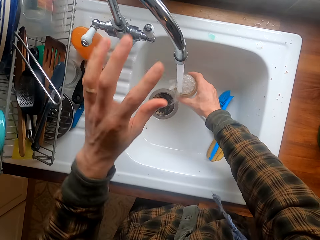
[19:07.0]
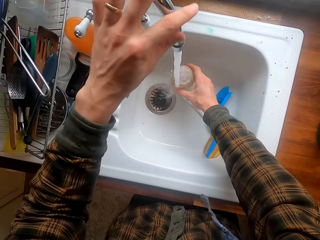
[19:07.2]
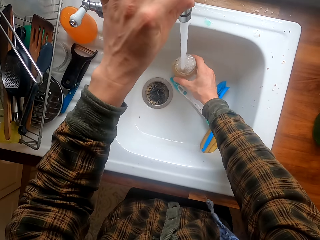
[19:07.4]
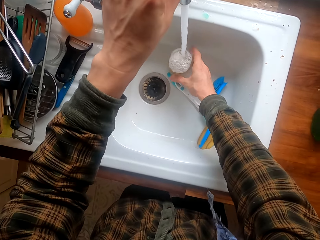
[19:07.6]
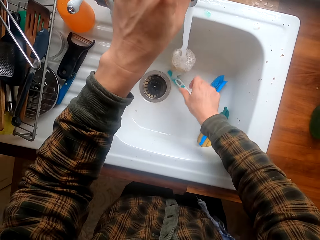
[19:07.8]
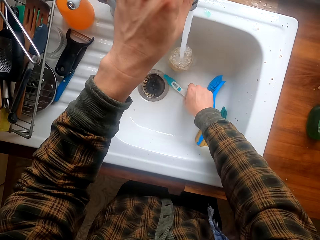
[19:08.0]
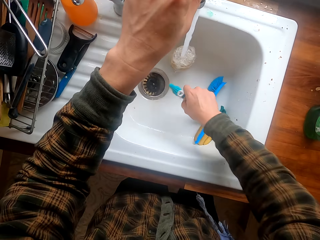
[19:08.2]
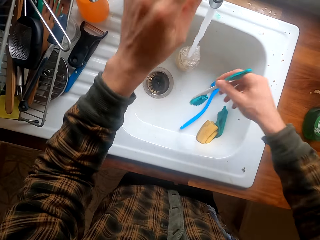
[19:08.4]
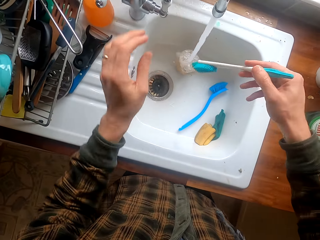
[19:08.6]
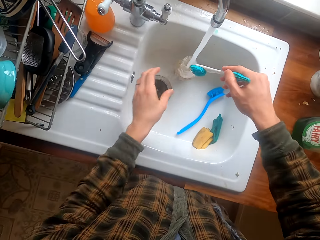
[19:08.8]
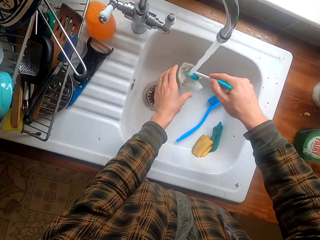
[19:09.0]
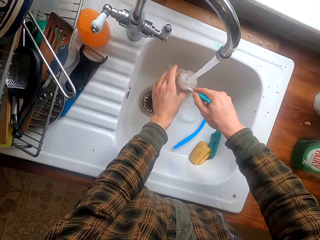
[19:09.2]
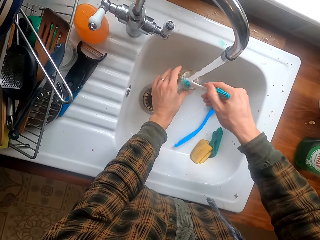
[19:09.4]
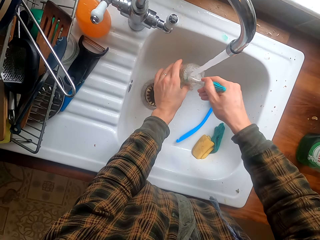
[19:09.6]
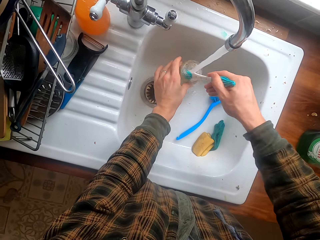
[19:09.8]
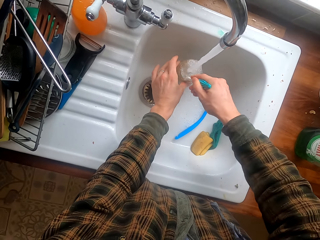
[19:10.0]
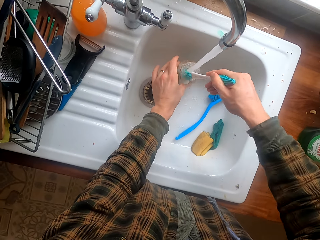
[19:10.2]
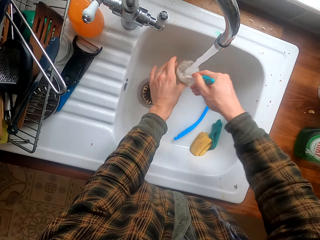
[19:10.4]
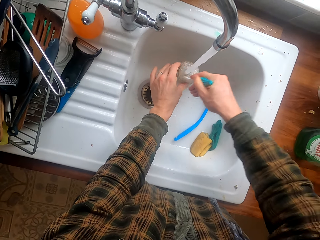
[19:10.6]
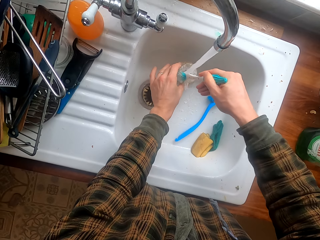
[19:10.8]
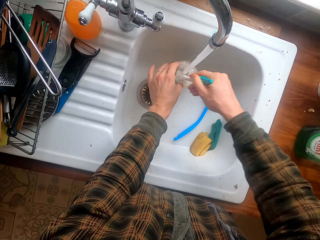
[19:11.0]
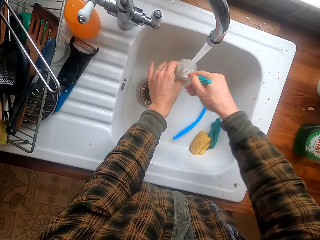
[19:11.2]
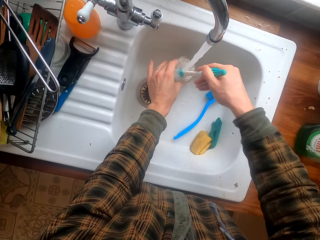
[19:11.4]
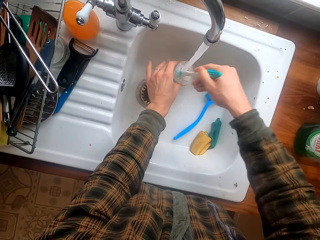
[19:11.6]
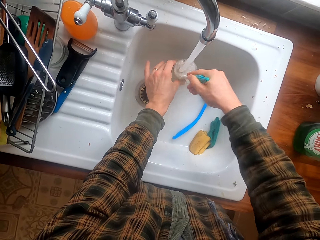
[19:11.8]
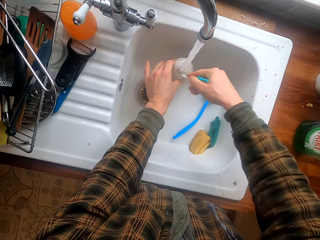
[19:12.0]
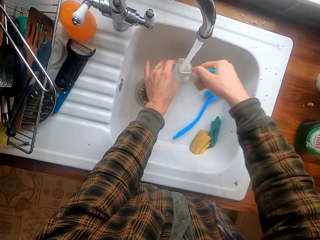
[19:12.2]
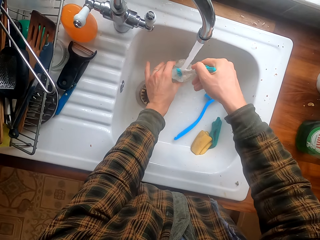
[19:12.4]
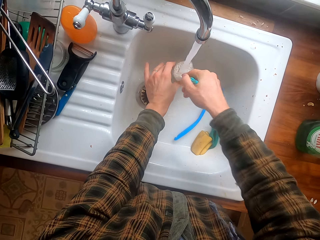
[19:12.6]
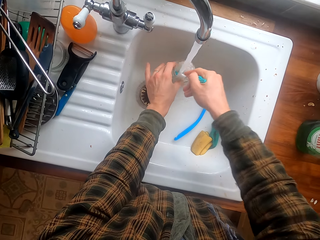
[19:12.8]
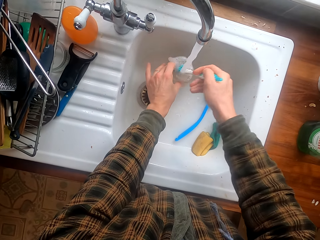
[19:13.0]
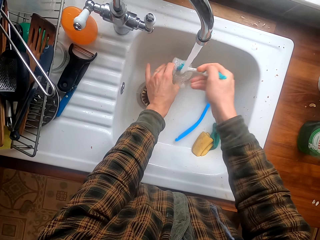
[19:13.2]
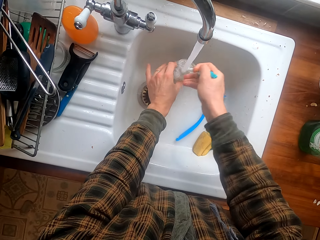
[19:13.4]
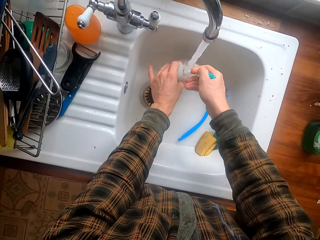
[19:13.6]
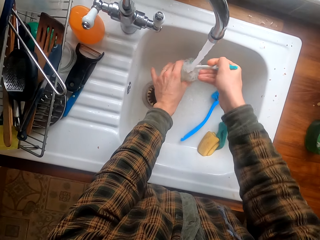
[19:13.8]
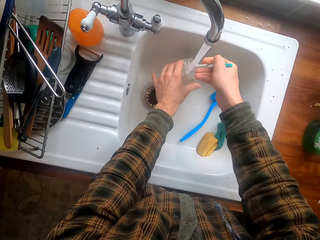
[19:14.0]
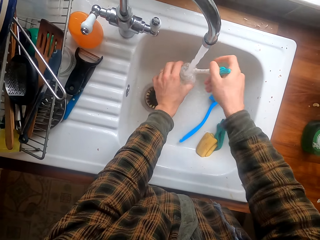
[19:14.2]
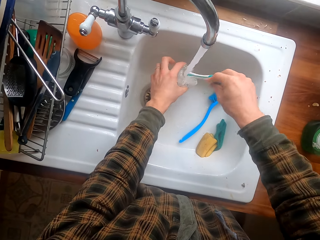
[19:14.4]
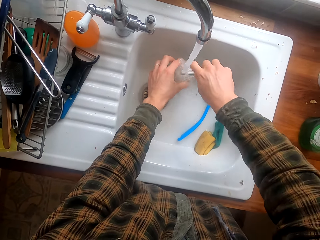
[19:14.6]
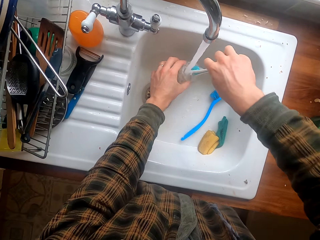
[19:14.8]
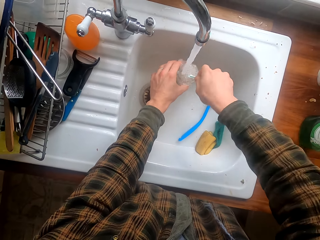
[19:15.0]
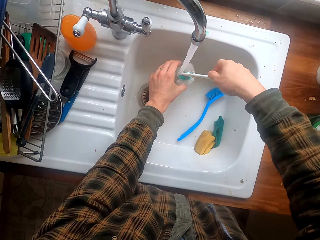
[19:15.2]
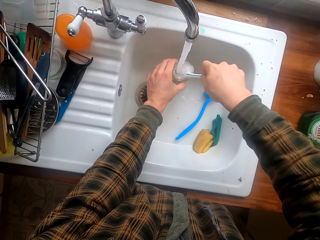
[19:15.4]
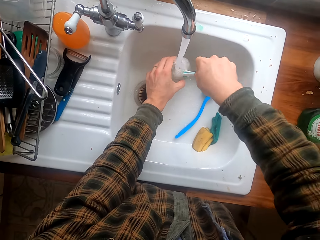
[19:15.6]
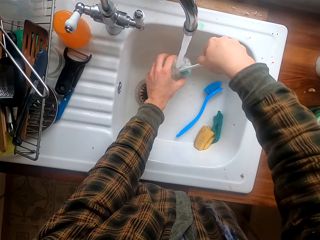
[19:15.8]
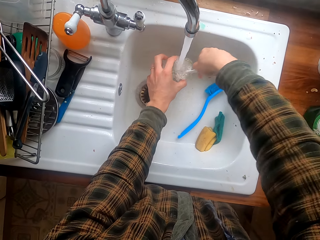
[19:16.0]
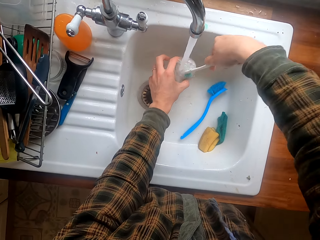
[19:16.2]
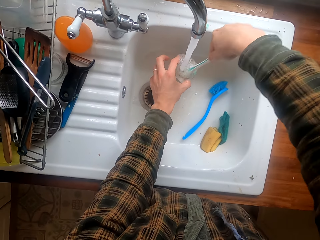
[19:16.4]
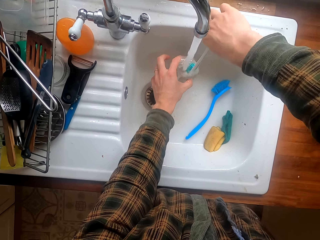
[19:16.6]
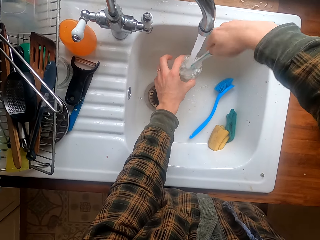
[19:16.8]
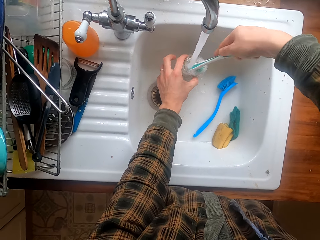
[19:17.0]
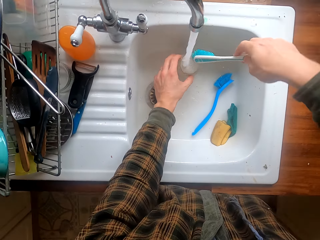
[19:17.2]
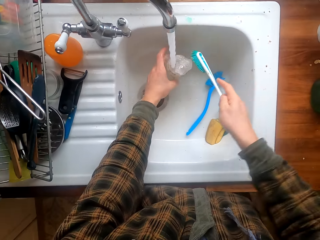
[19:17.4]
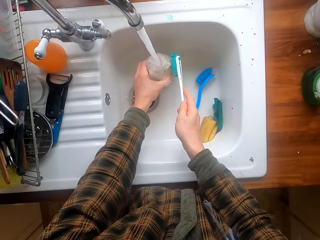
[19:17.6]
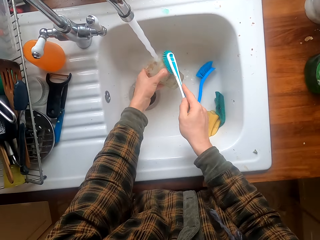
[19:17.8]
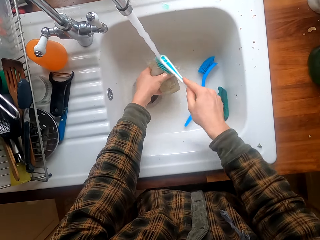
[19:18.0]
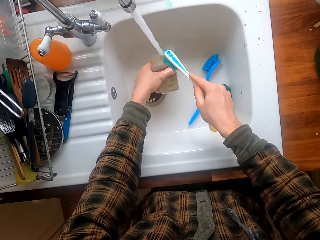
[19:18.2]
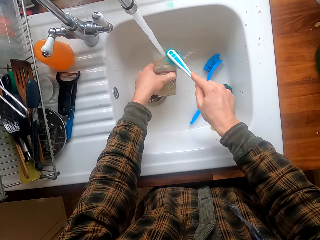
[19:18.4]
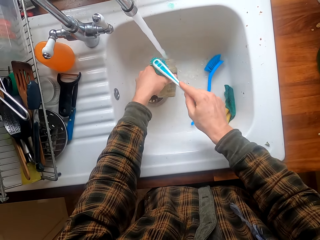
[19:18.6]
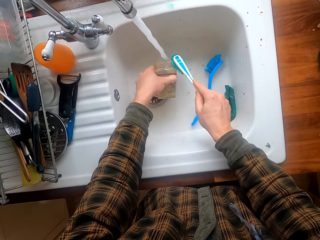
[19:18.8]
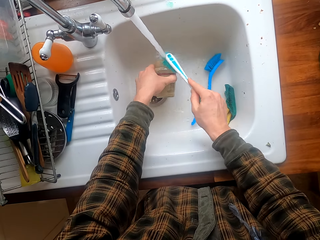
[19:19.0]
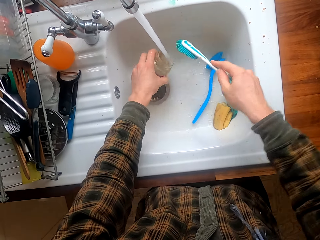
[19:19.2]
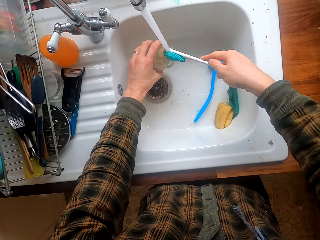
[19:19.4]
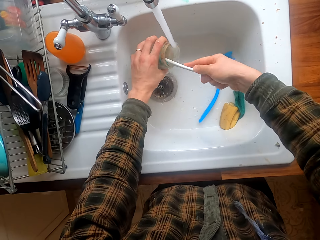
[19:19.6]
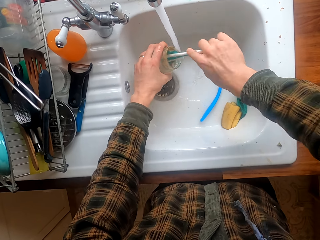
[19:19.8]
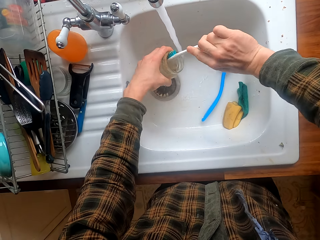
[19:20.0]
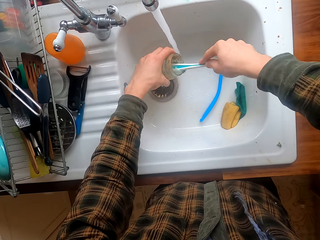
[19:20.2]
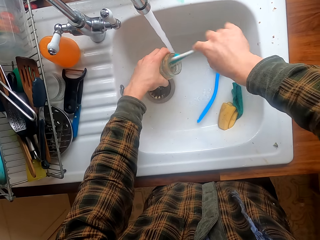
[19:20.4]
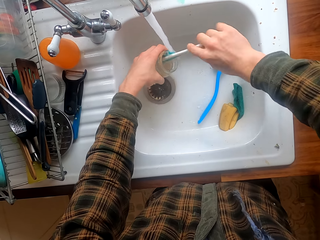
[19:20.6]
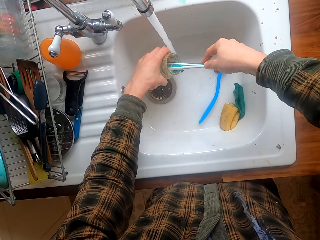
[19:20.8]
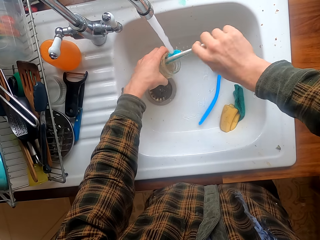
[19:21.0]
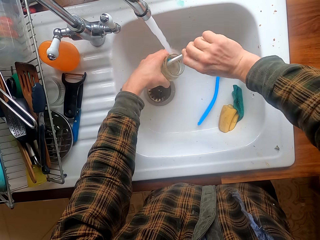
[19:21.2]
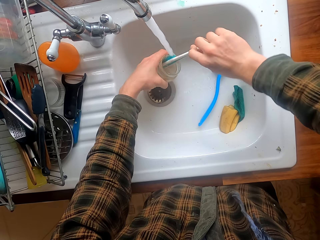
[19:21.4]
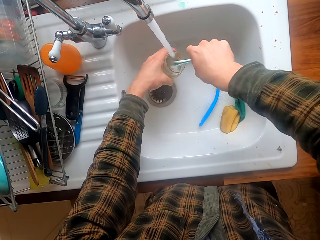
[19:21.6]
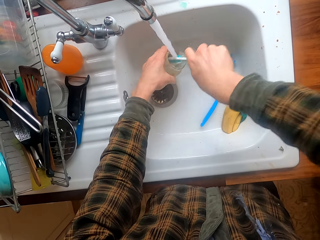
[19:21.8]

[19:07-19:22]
The camera wearer moves the sink pipe and puts the jar in the sink. They take a brush. They wash the jar with the brush. They hold the brush. They pour the water.

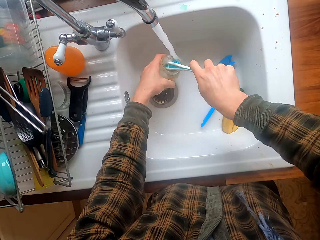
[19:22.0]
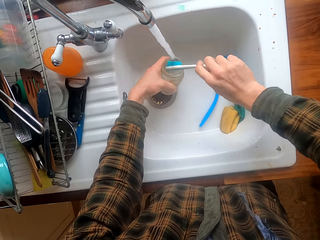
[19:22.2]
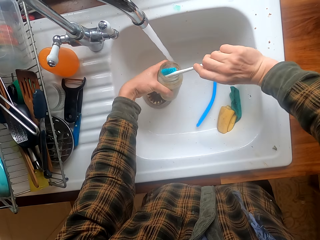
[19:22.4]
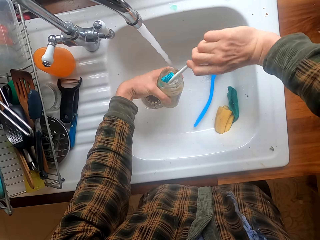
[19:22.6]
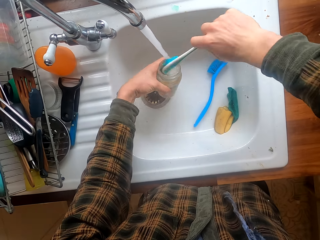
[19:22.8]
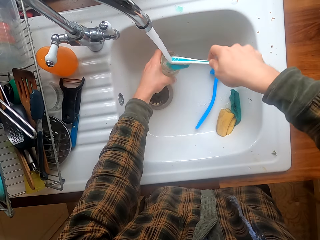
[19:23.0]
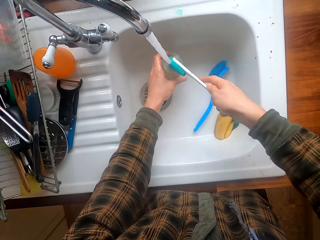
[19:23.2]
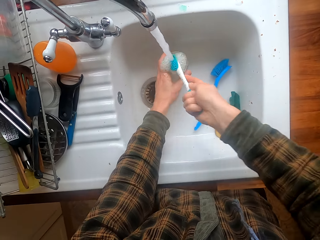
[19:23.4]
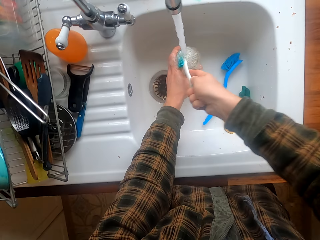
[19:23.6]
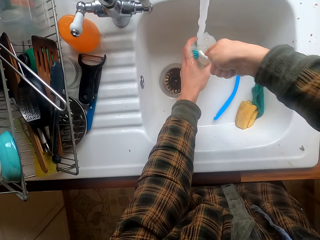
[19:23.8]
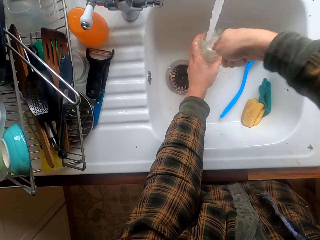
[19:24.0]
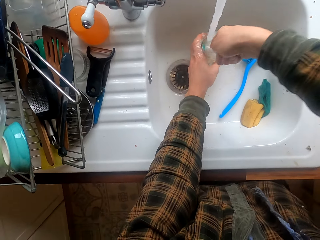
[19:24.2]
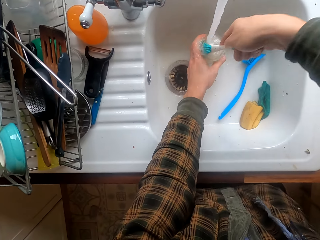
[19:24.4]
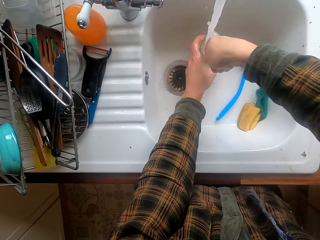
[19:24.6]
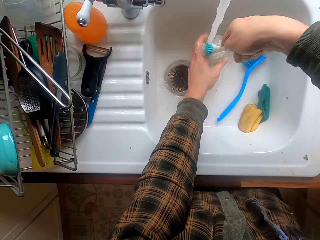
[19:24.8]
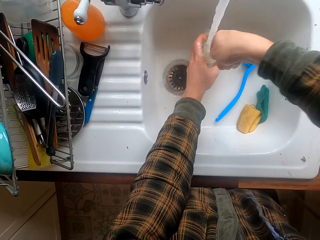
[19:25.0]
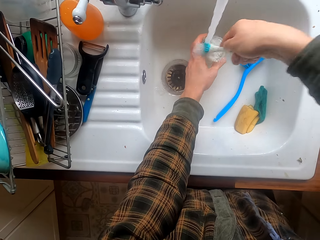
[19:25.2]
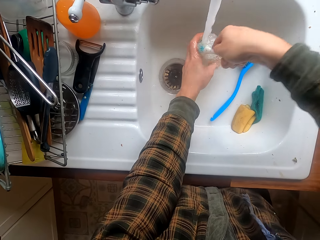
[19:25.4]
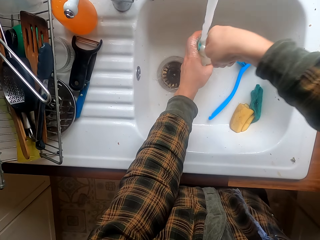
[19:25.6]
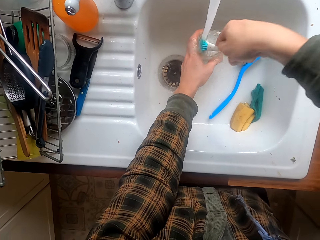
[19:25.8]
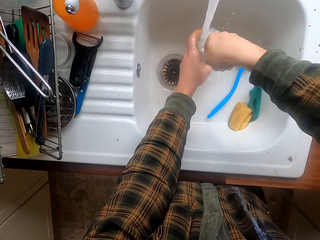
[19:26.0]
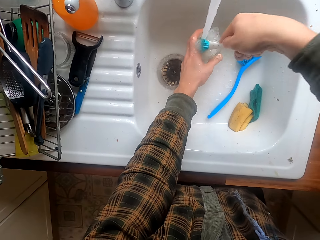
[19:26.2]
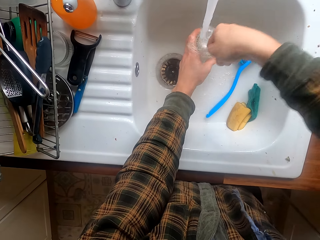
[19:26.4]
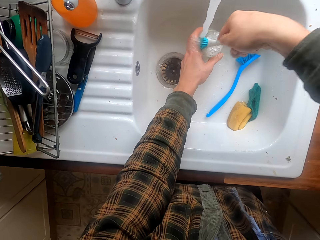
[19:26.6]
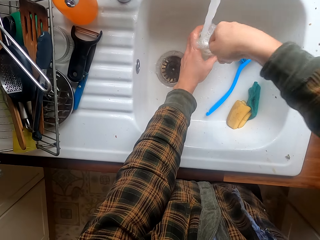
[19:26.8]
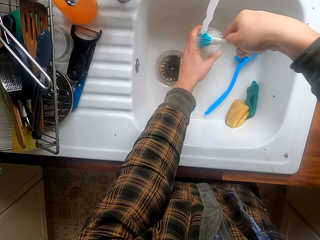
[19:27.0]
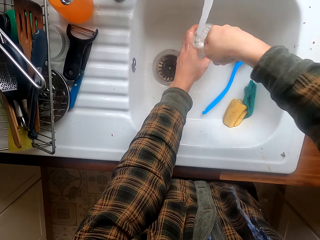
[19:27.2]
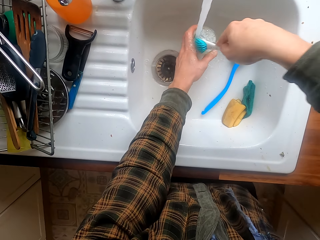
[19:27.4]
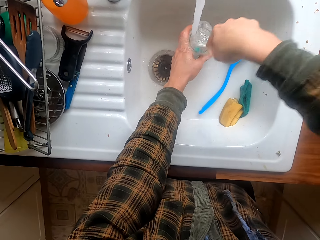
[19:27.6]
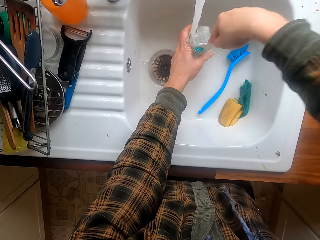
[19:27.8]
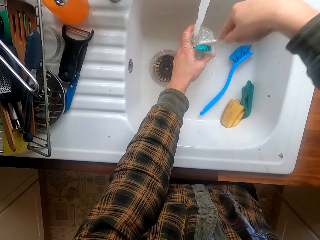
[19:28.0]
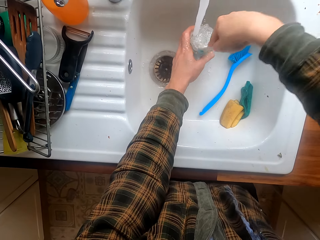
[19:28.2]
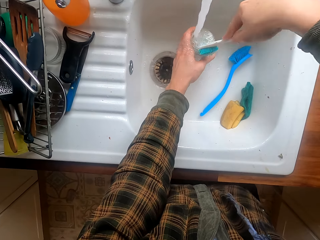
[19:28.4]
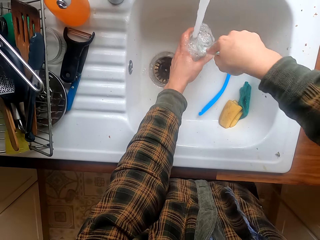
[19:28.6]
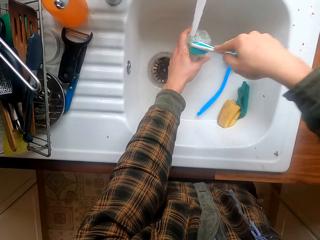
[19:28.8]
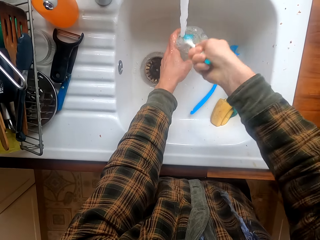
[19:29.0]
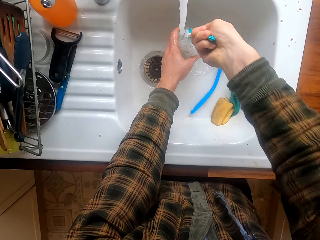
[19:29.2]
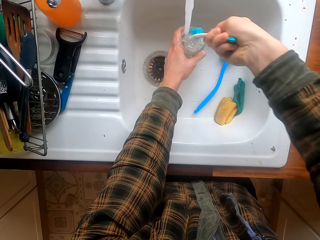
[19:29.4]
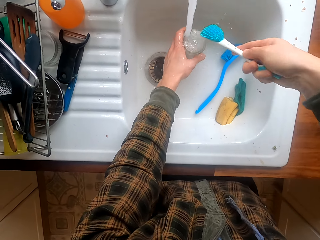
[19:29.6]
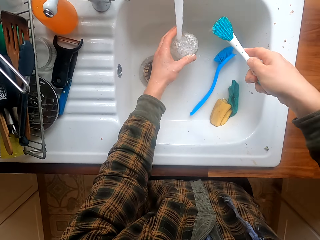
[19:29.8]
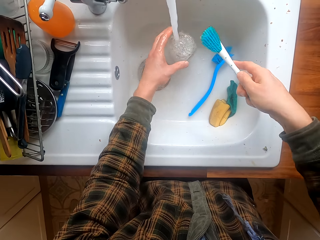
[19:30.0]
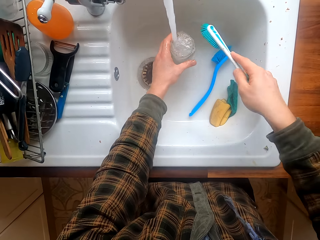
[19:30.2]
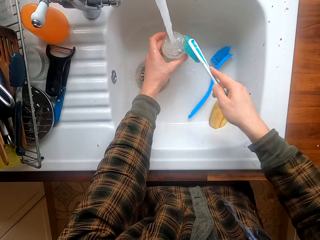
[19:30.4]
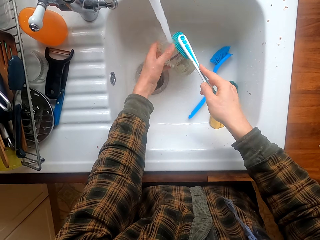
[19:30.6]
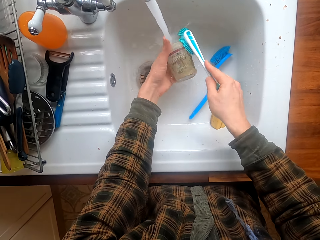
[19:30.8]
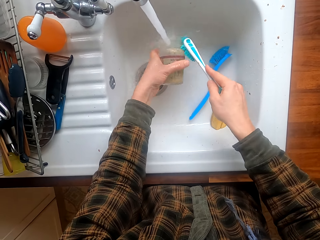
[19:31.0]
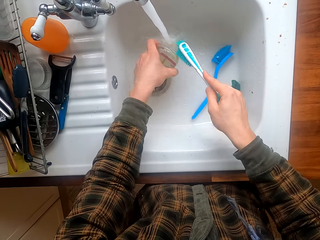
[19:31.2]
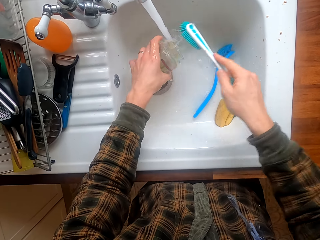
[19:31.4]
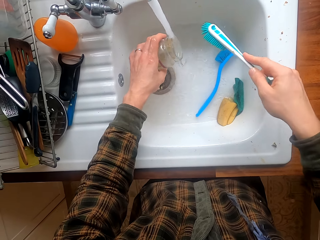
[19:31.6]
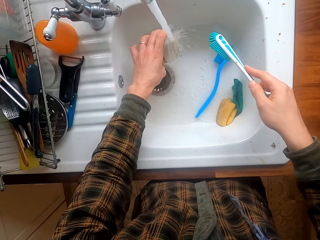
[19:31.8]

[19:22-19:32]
The camera wearer pours the water.
